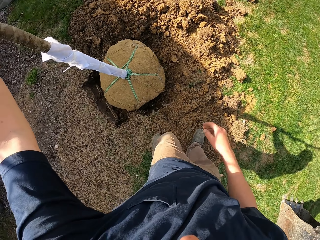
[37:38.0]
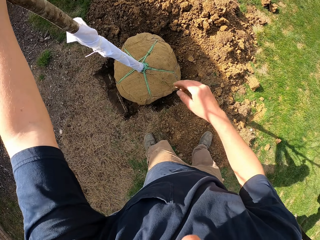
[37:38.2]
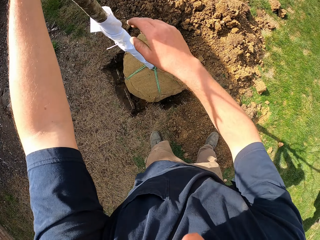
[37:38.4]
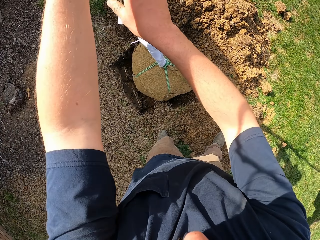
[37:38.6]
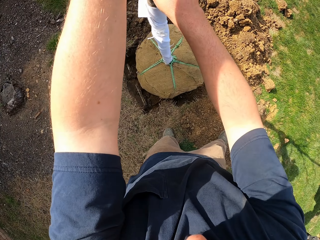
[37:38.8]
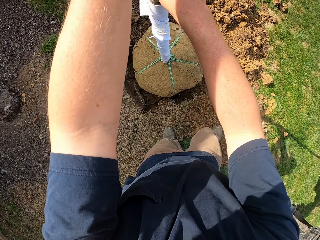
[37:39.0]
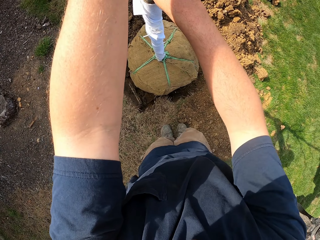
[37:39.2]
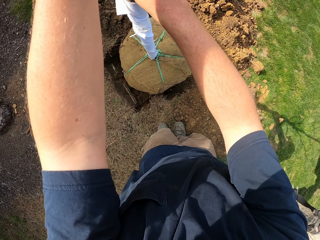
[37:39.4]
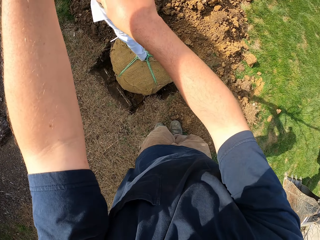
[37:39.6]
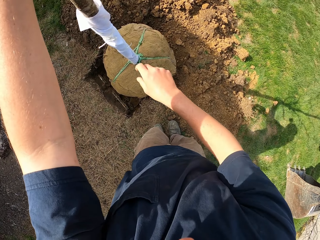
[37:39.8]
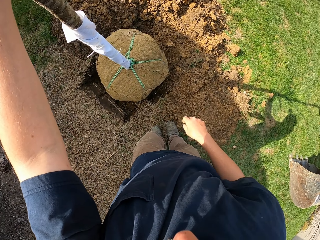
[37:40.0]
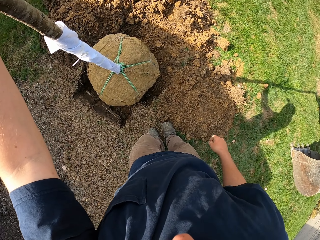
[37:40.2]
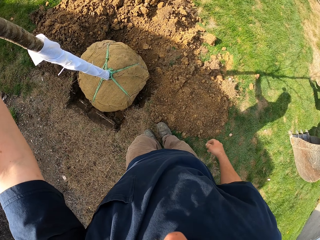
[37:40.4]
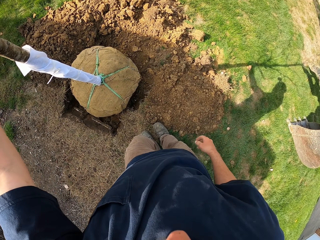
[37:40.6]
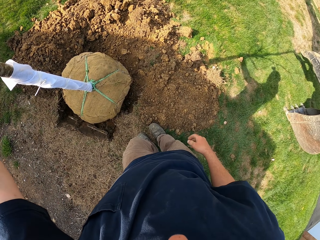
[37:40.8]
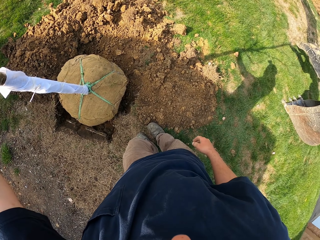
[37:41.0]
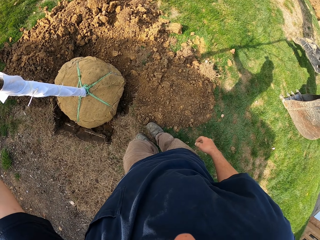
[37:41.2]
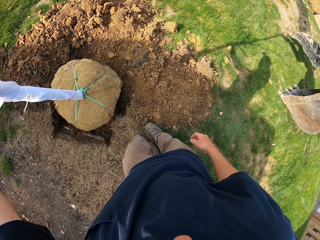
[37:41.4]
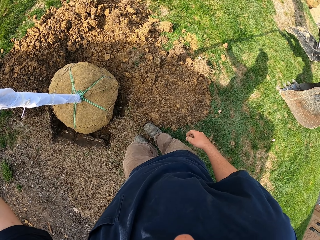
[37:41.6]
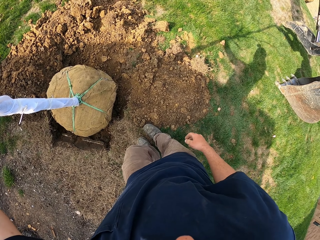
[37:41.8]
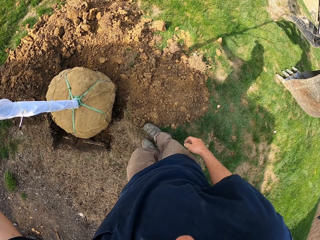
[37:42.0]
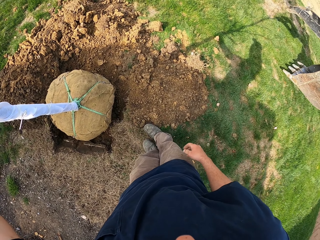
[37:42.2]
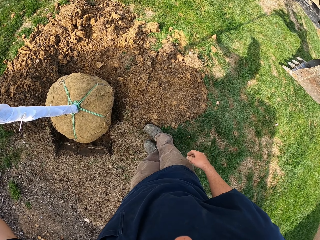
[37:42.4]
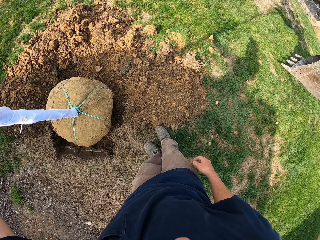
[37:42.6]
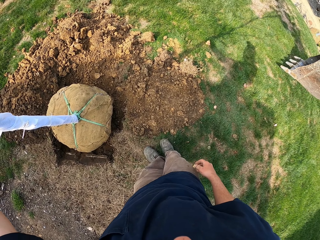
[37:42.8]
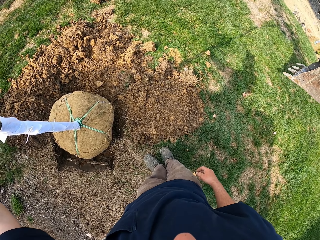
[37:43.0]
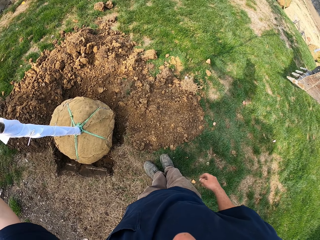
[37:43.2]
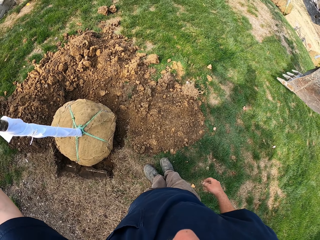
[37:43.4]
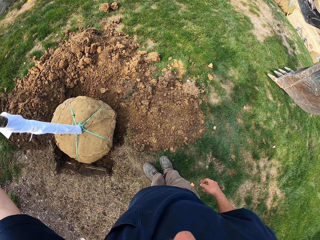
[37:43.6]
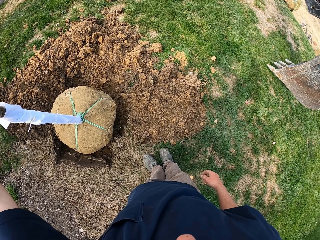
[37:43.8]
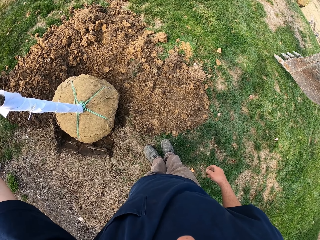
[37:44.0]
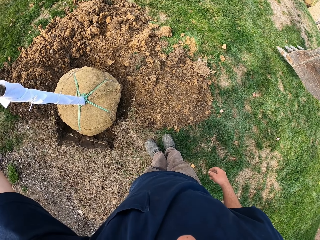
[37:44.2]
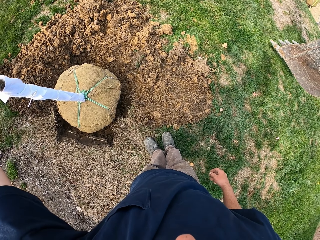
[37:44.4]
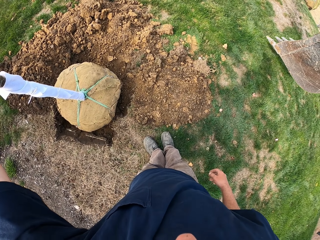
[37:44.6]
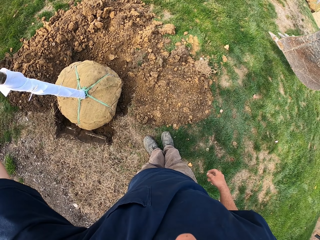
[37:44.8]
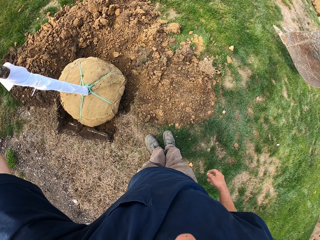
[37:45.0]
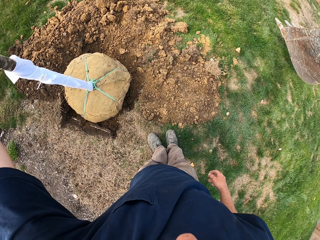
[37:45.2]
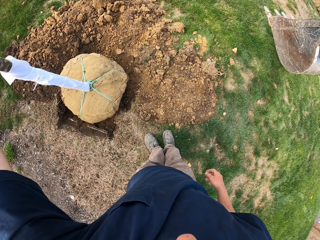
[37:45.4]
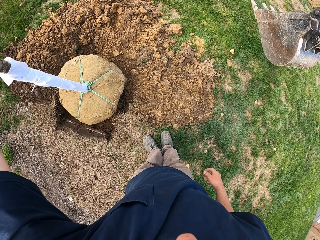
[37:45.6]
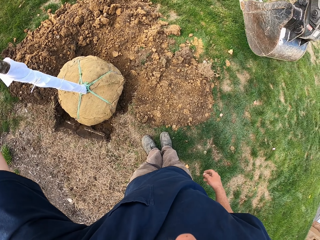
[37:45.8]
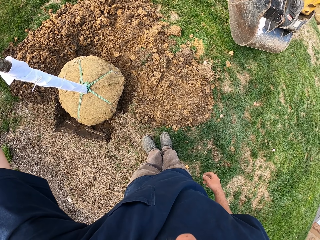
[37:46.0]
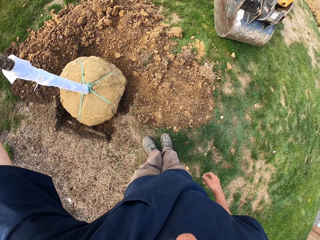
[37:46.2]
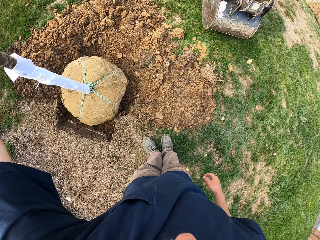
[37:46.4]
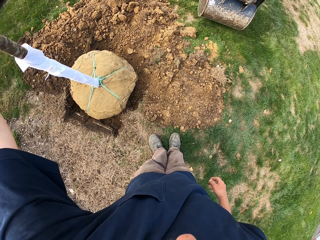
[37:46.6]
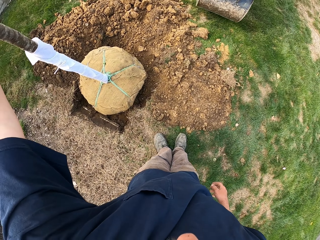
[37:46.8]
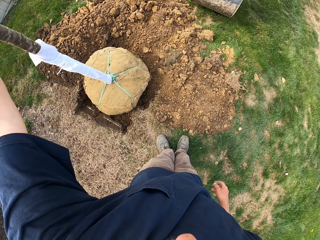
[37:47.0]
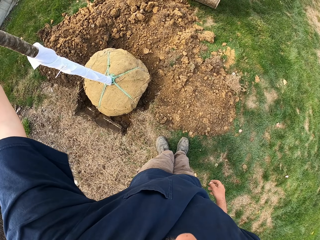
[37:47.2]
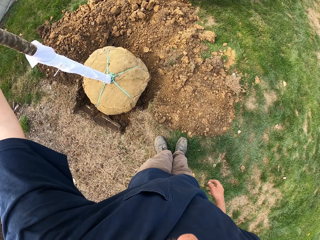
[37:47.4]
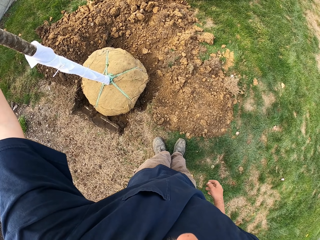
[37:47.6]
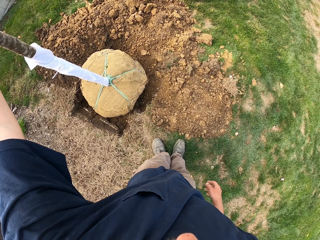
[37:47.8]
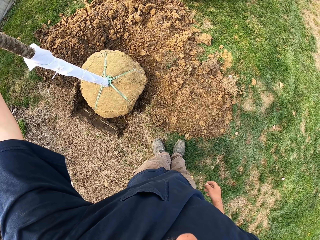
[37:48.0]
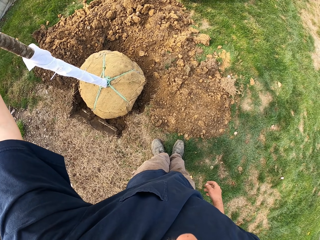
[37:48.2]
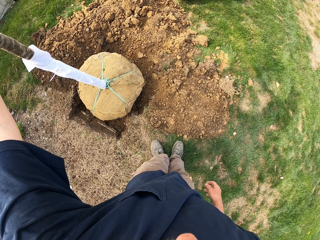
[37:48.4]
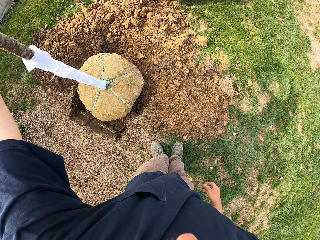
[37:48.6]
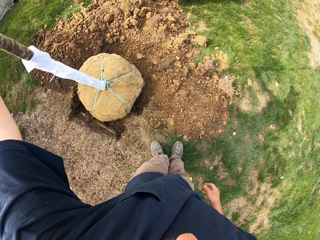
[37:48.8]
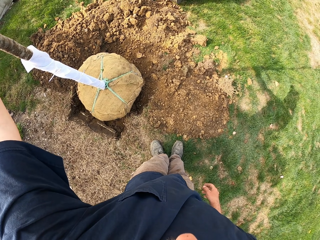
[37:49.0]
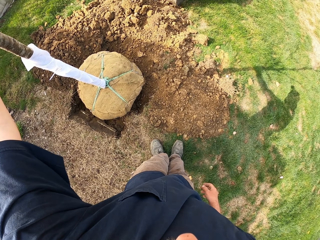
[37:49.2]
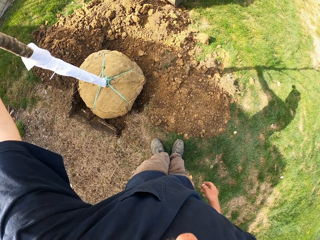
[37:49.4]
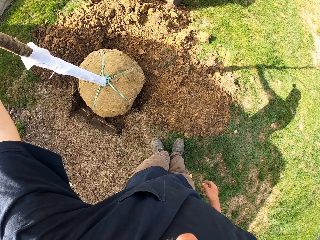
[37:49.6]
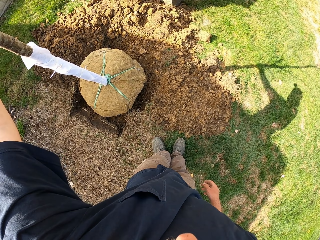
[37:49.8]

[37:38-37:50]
The camera wearer holds a tree plant with both hands. They hold the tree plant.

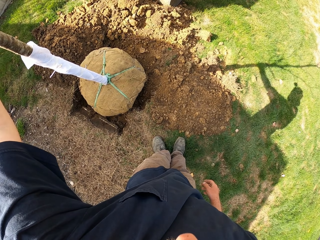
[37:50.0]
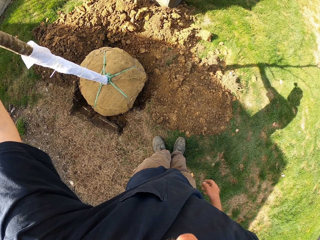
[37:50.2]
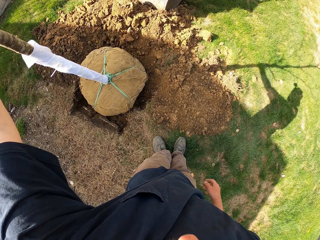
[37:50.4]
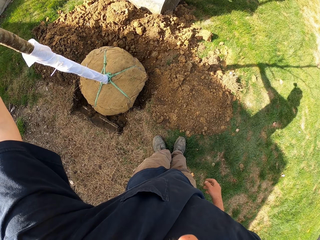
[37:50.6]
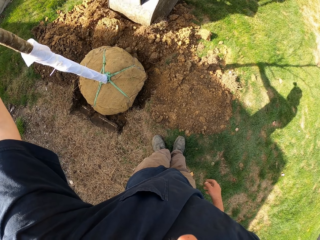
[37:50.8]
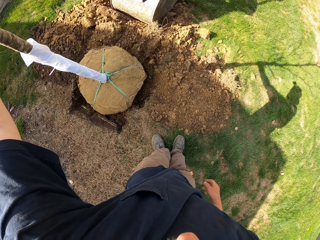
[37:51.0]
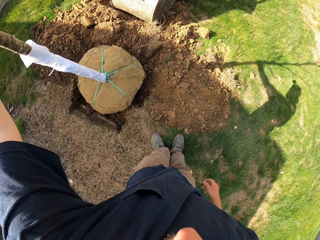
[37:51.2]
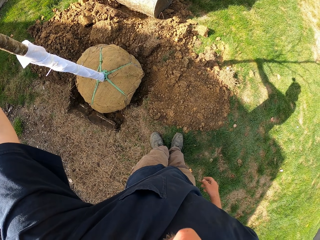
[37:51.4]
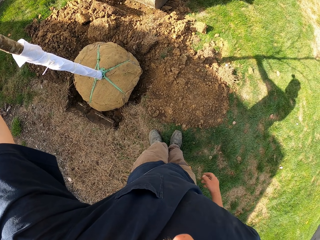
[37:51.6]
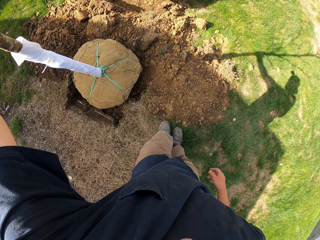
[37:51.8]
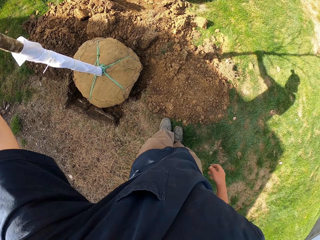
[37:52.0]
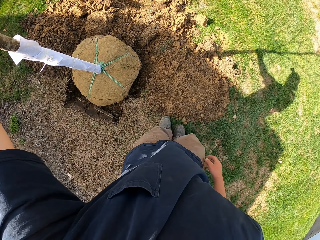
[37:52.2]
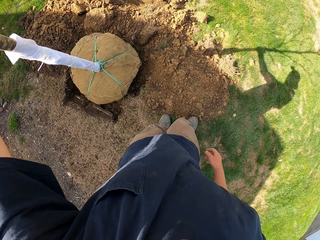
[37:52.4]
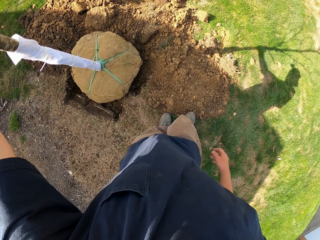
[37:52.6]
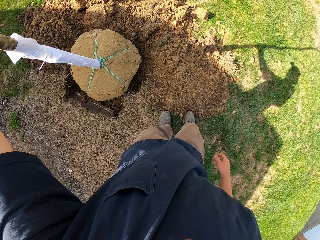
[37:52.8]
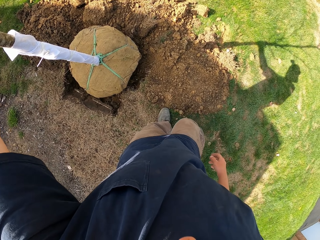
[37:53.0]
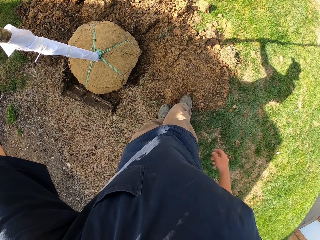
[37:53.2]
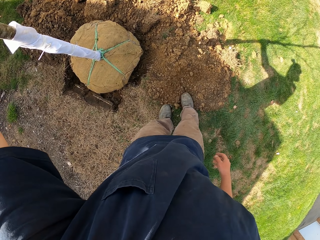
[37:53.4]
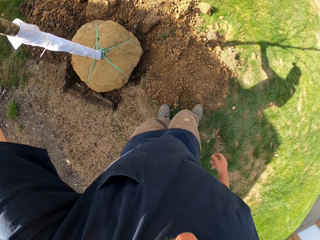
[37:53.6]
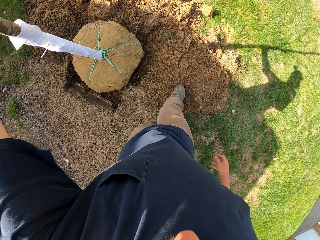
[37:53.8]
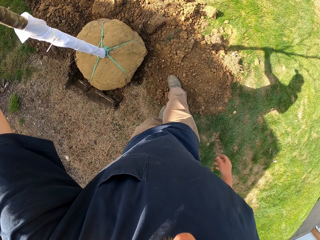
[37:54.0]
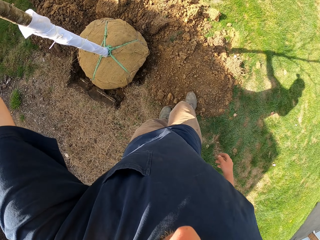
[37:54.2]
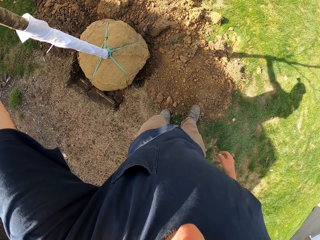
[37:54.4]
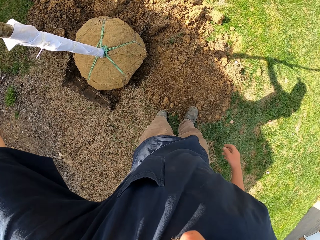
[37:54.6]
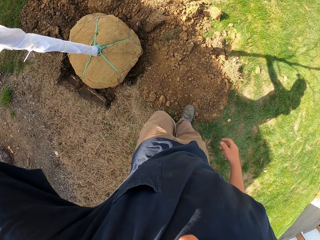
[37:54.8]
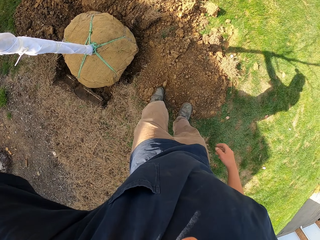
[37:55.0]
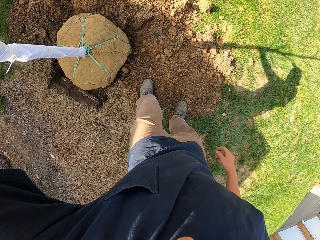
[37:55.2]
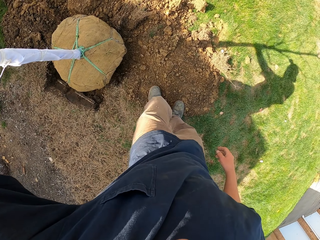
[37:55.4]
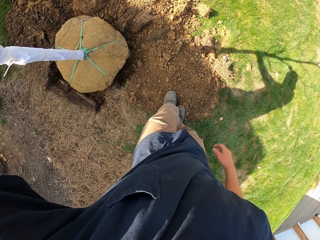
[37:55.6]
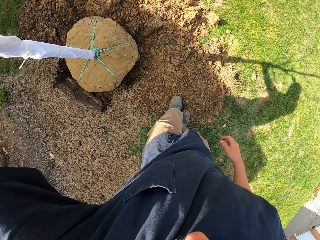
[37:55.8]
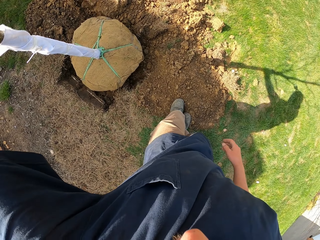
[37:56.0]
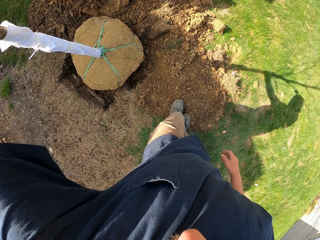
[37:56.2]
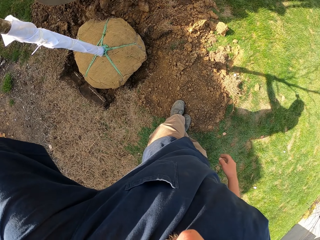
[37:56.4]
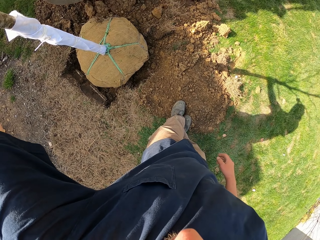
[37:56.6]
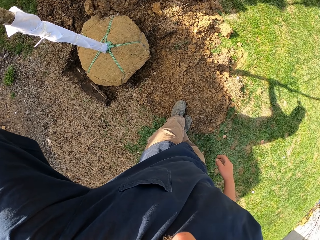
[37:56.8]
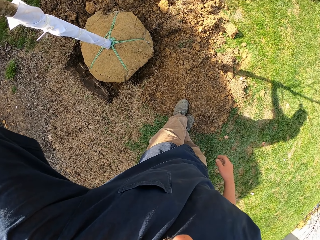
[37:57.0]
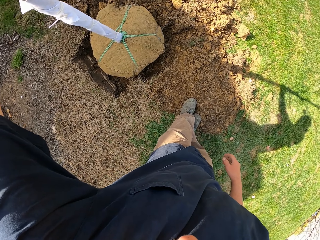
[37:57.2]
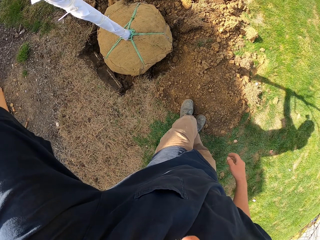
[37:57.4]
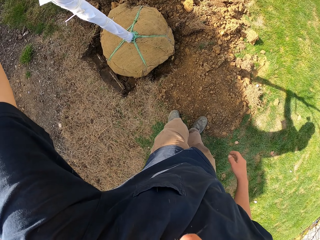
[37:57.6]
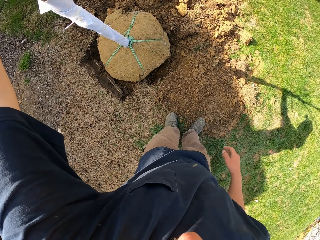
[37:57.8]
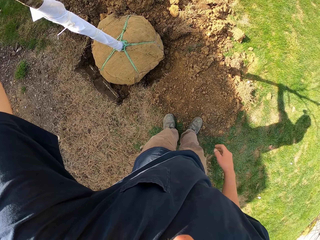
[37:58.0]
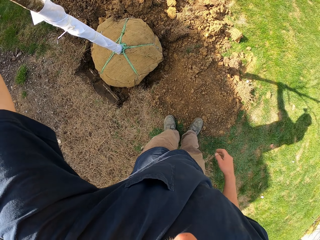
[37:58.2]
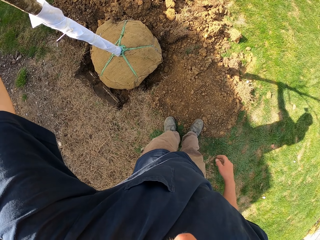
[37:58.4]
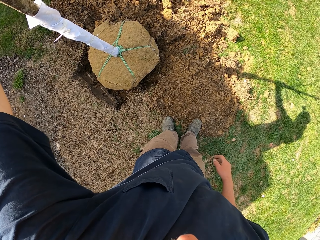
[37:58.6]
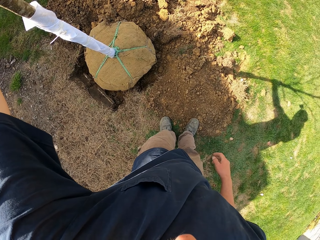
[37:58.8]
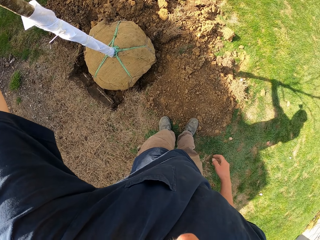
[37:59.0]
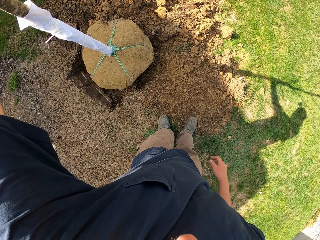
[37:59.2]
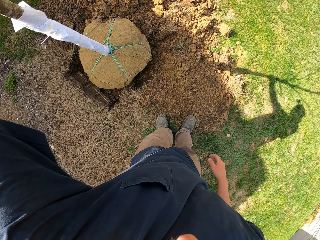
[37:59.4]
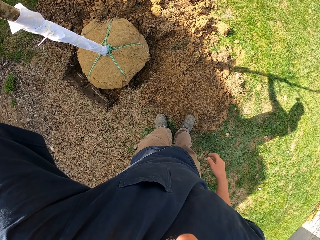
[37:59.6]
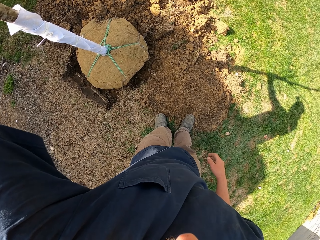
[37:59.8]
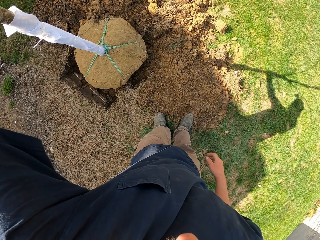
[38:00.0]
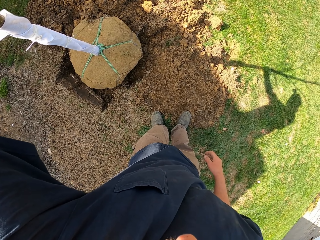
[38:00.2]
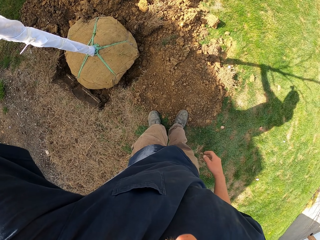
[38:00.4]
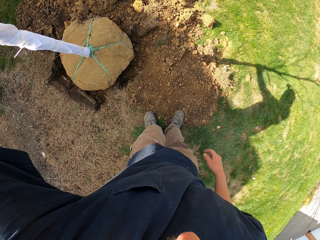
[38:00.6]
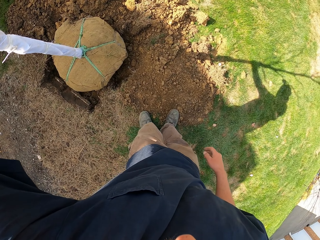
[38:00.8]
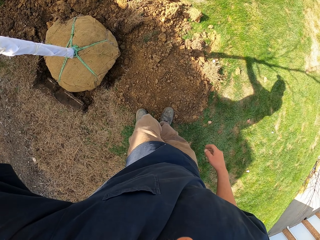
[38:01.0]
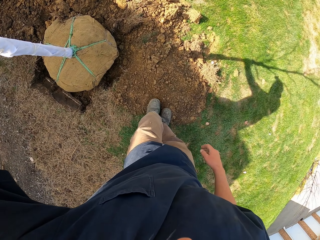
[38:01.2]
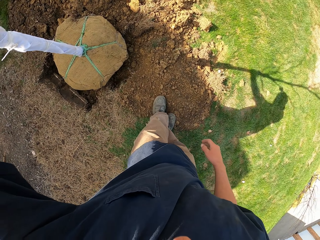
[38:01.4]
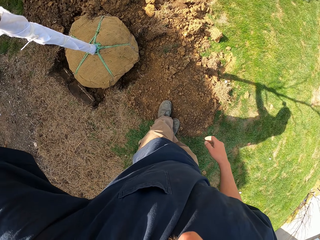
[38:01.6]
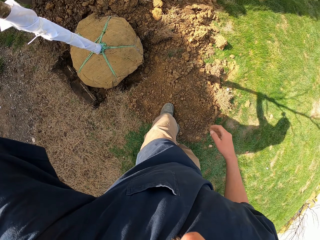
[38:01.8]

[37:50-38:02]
The camera wearer pushes the soil inside the hole with the leg.
